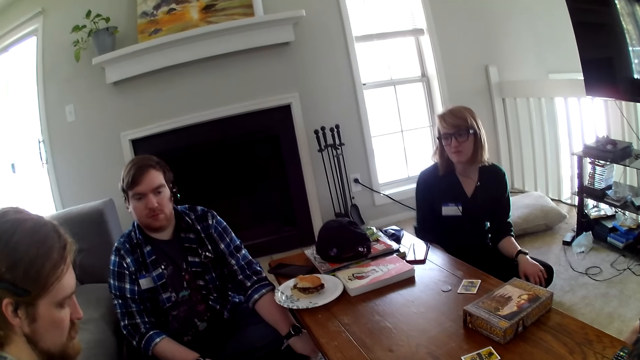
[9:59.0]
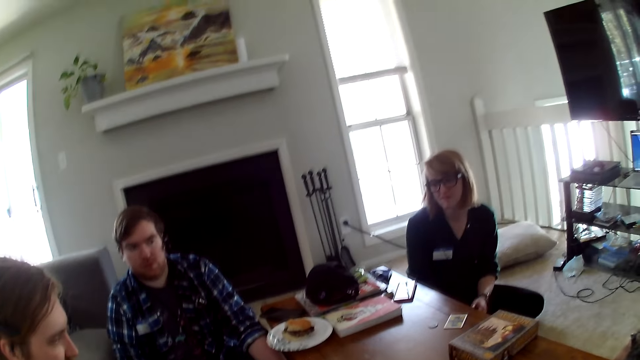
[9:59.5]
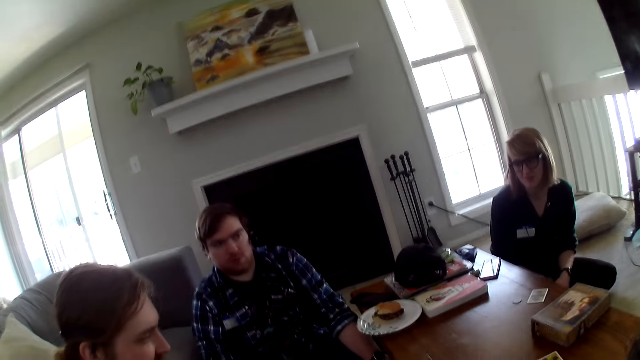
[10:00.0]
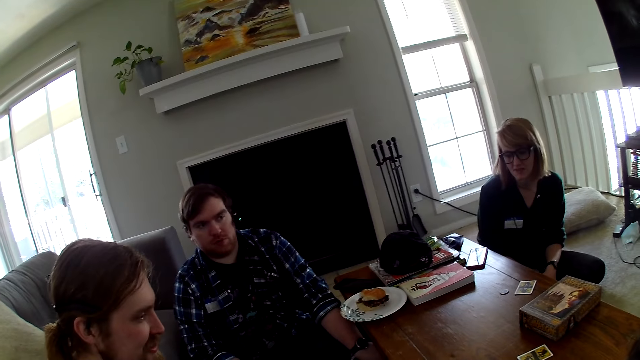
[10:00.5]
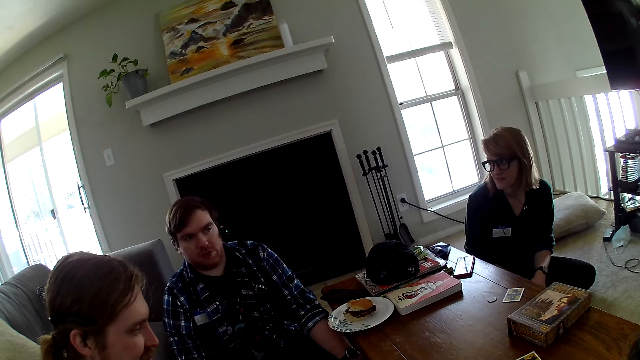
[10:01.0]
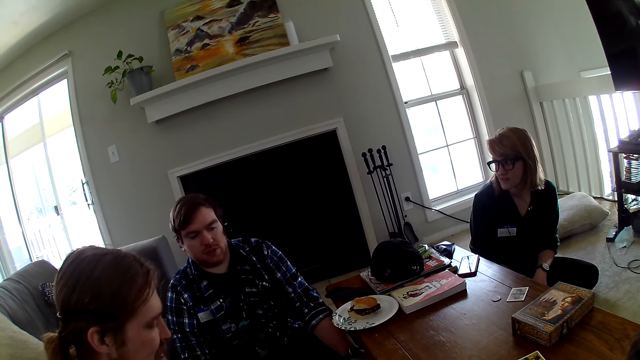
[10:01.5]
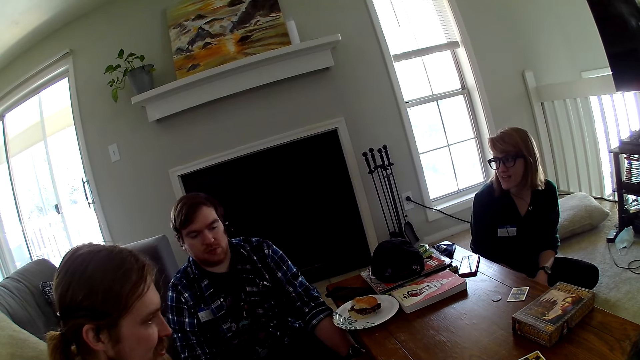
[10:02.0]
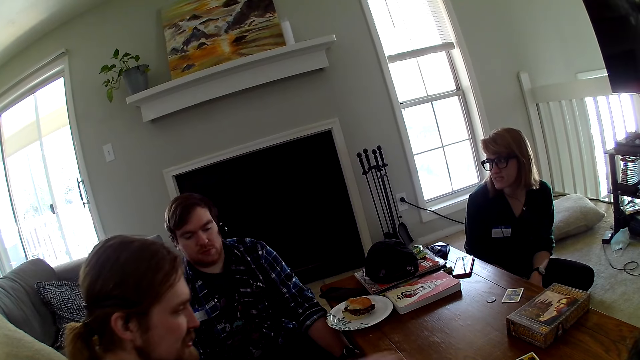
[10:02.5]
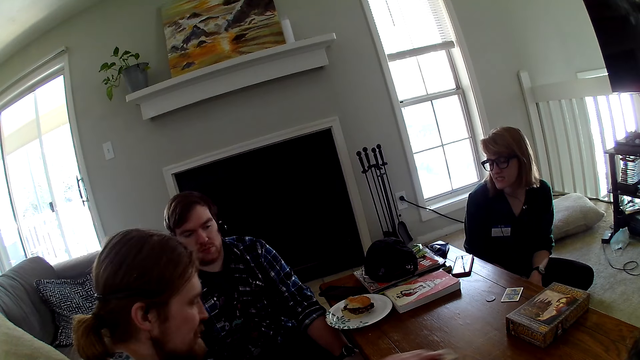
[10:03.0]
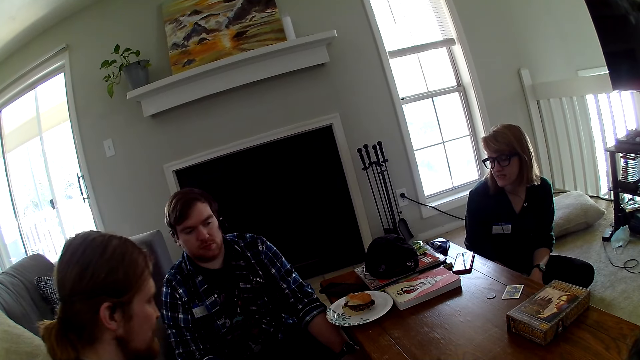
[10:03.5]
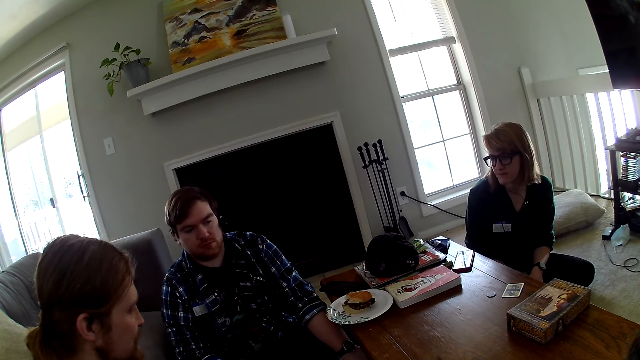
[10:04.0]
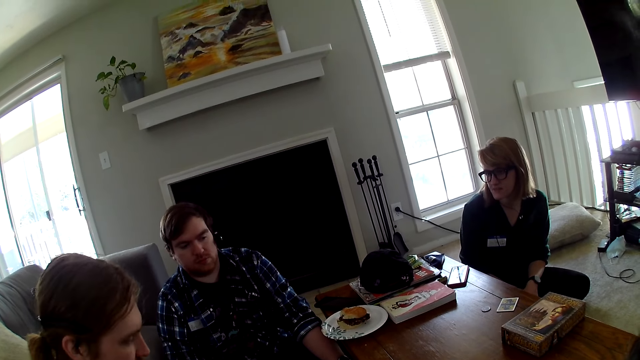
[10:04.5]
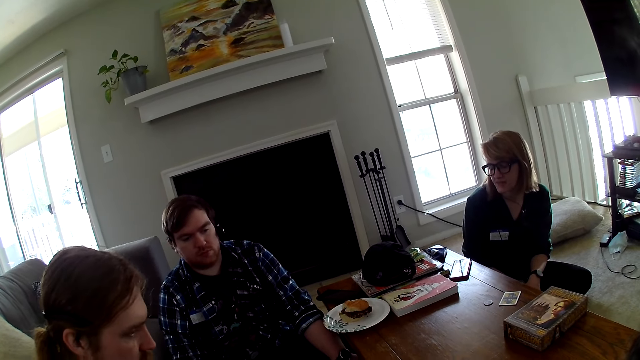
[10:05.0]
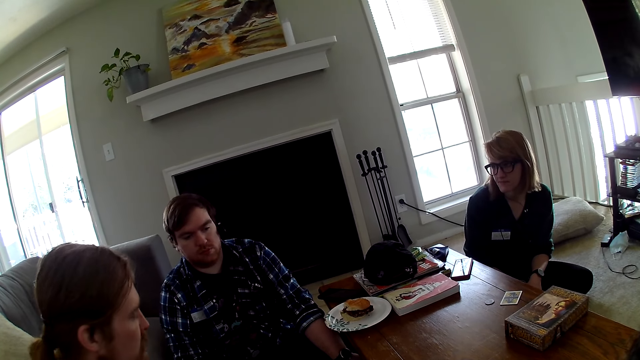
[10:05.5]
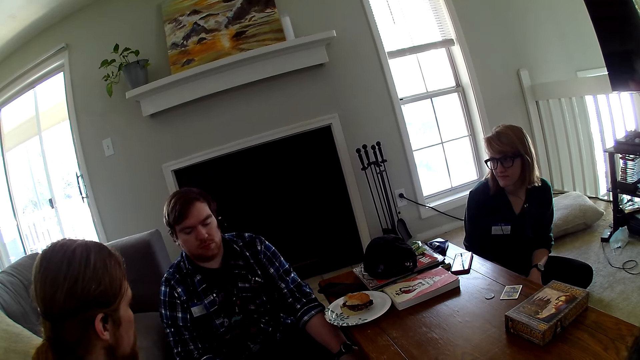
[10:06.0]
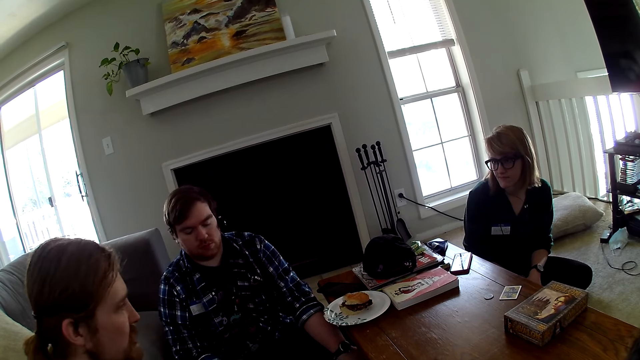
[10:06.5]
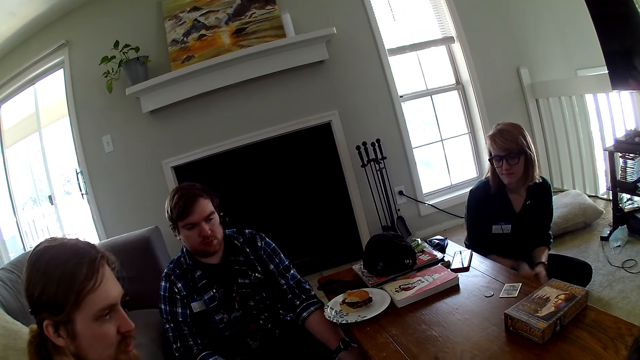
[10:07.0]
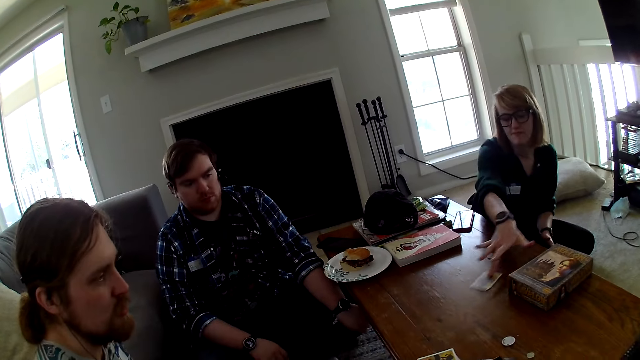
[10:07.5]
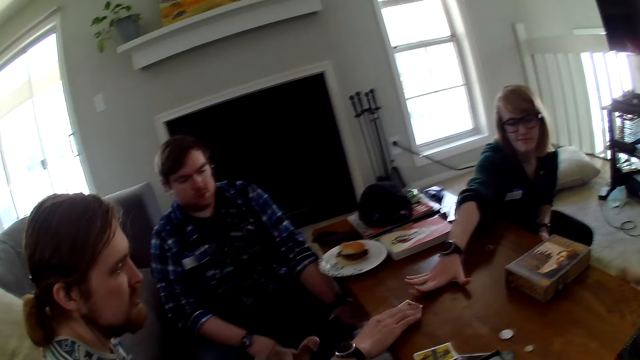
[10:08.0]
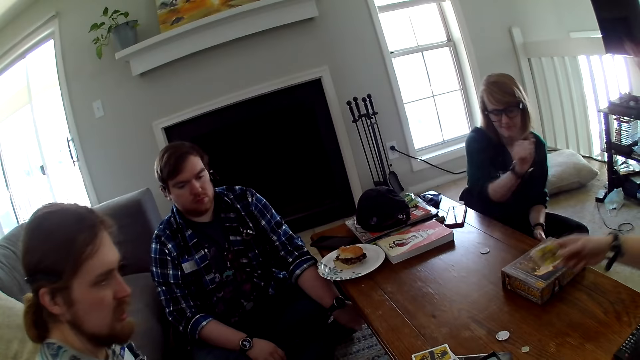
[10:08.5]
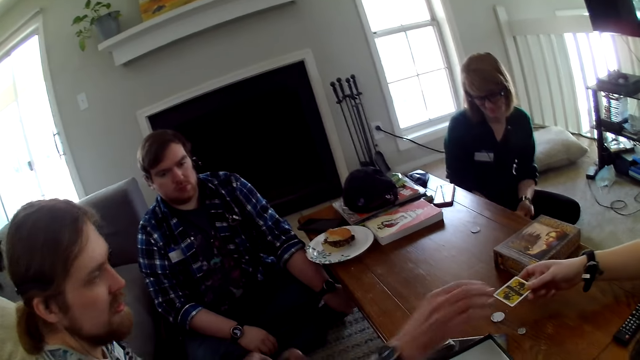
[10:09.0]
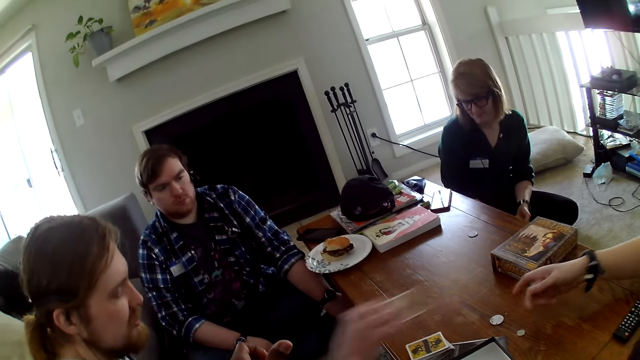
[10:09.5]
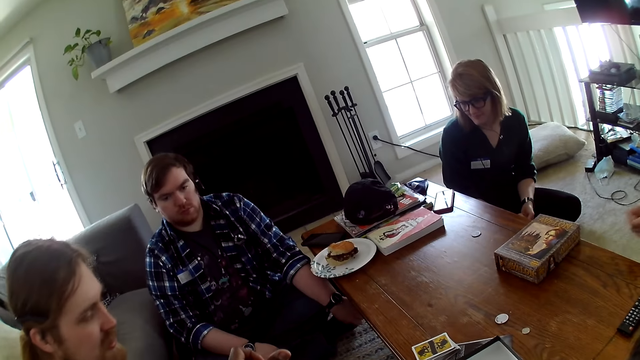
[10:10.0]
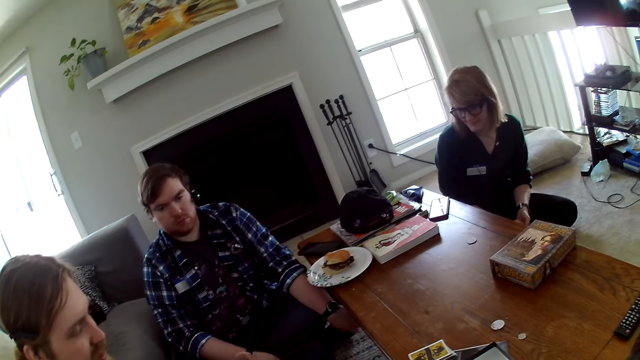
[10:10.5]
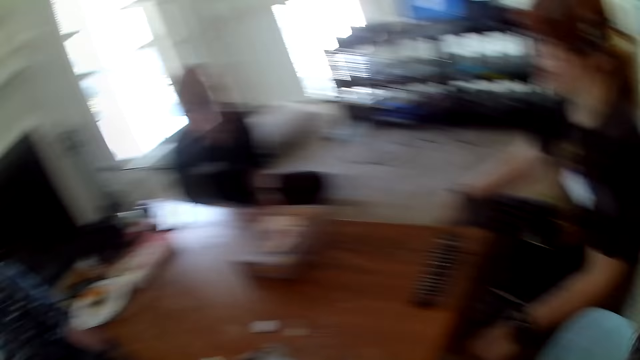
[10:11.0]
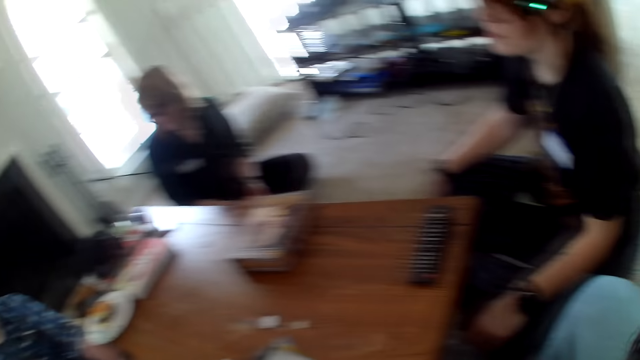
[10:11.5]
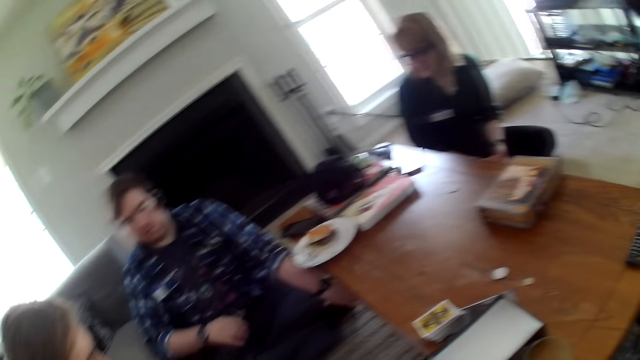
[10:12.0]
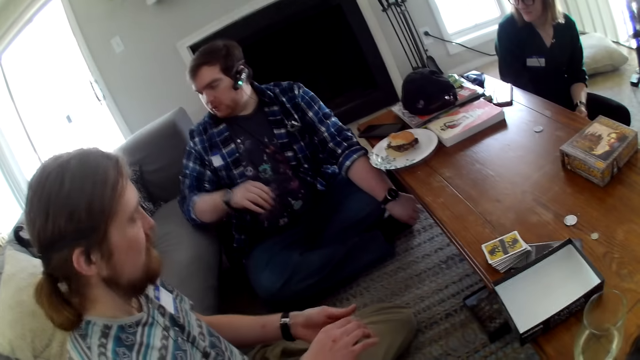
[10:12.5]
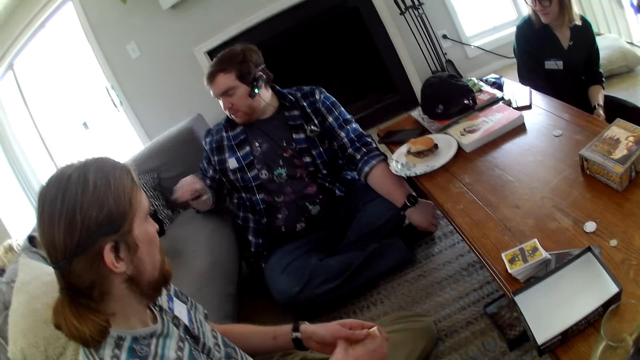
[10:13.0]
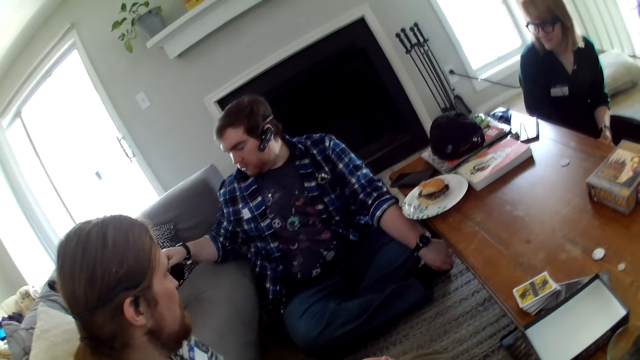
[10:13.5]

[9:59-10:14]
The woman looks at the first man and converses with the first man. The camera wearer looks around the house. The woman moves a card towards the other man. The woman puts the card on the table. The other man picks up the card from the table. Another woman hands the card to the other man. The camera wearer looks around the house.

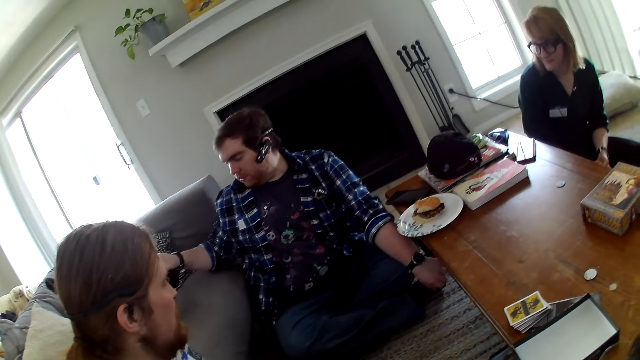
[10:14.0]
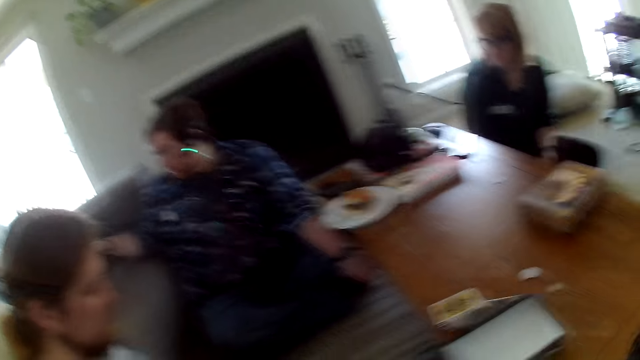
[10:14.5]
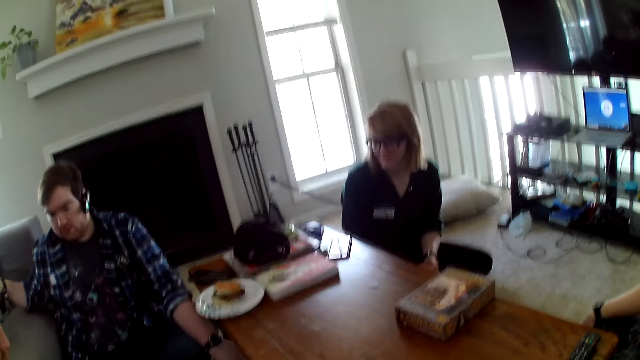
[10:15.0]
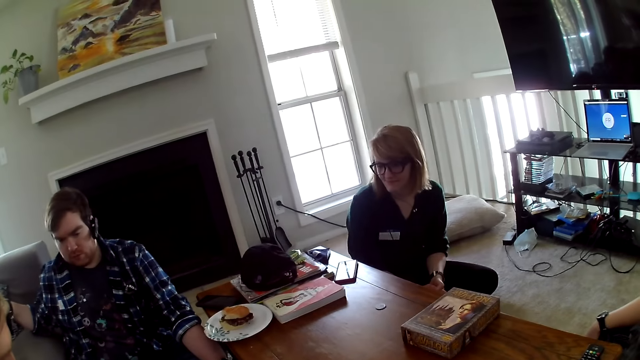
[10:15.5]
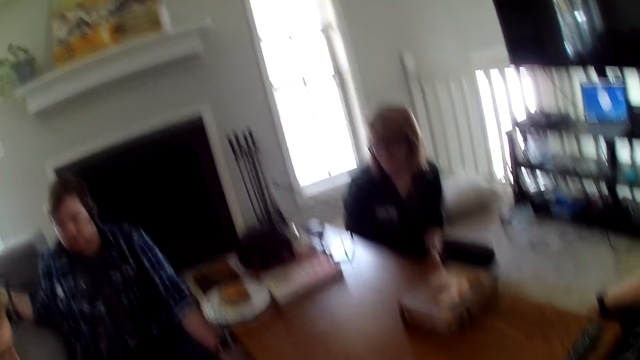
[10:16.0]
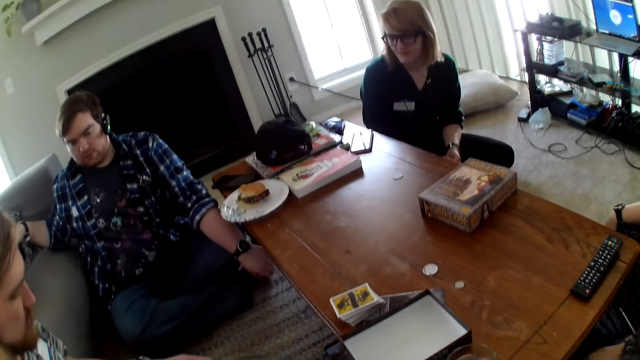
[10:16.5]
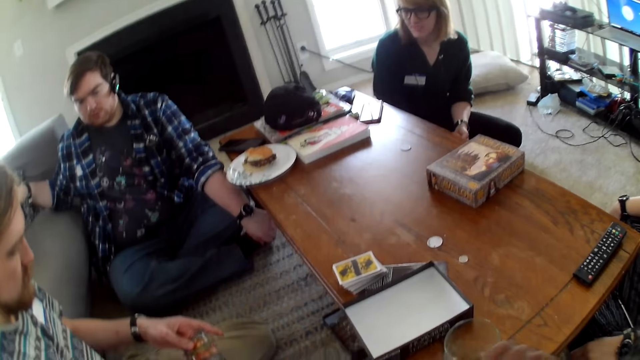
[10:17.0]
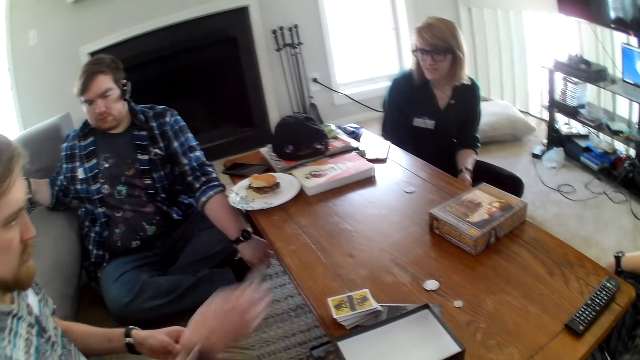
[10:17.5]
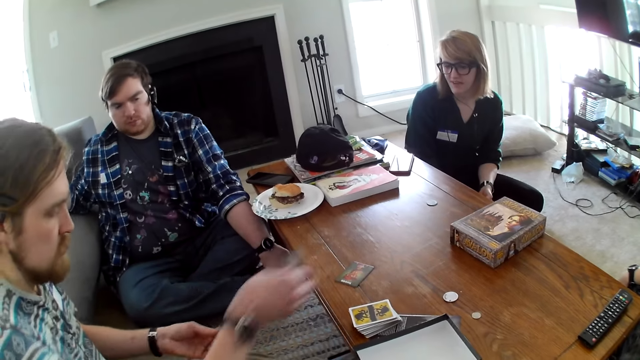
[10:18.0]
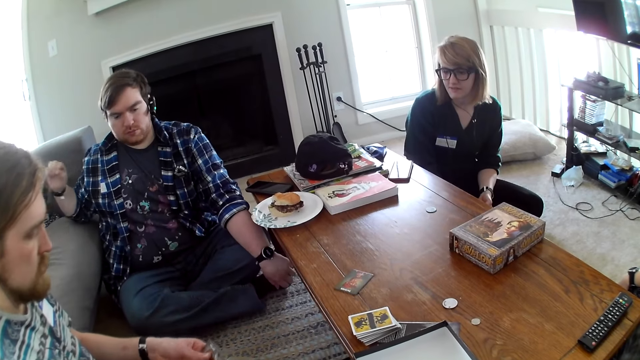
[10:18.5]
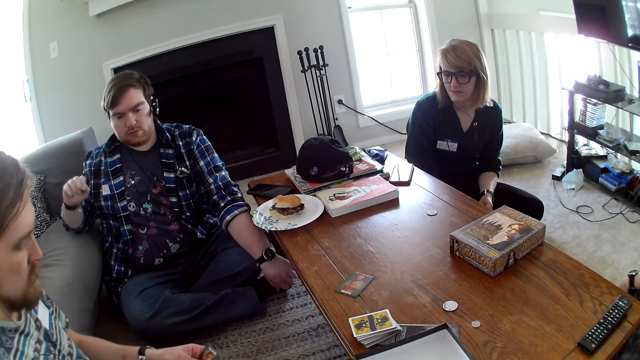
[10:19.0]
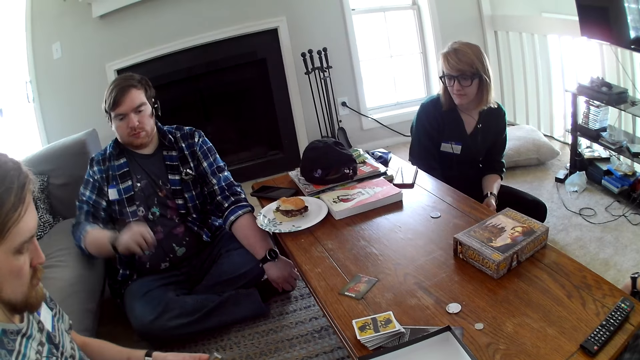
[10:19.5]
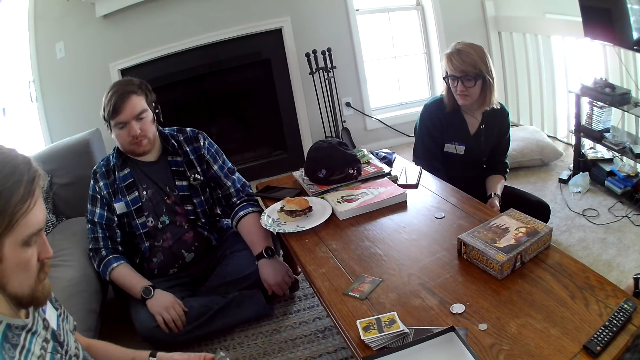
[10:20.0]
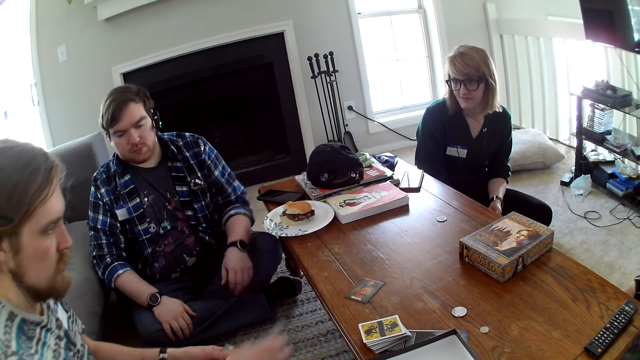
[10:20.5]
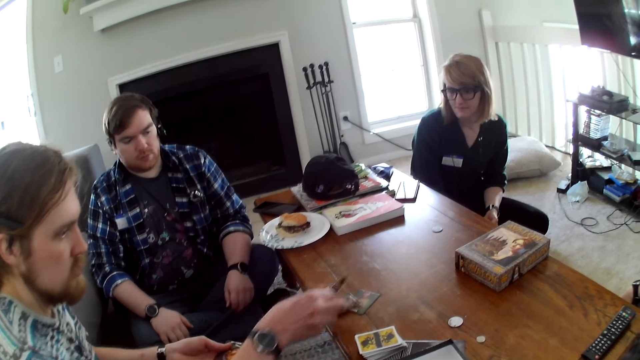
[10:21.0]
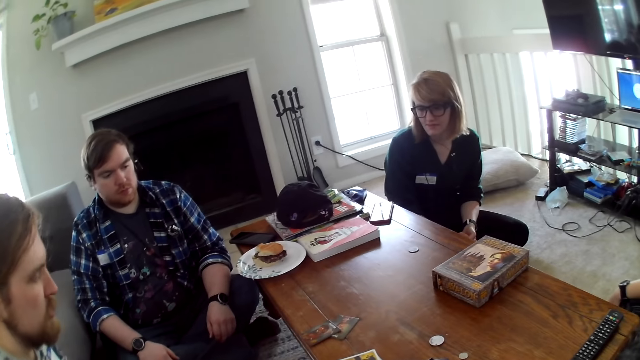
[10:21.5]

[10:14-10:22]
The first man touches something. The other man places the card on the table.
